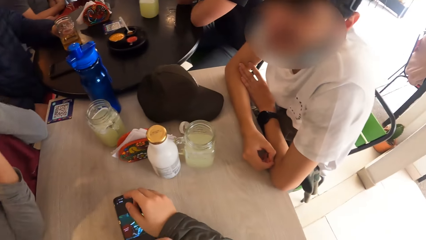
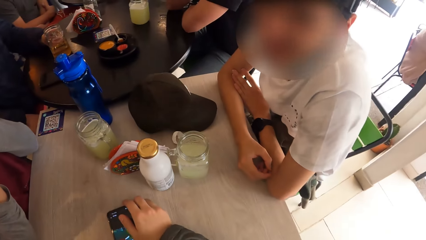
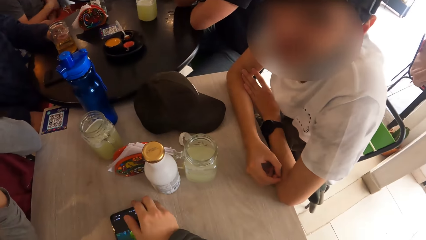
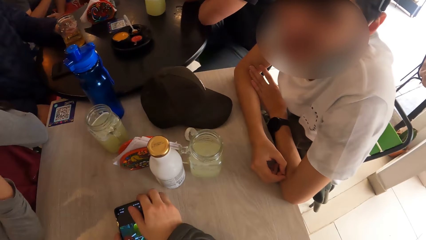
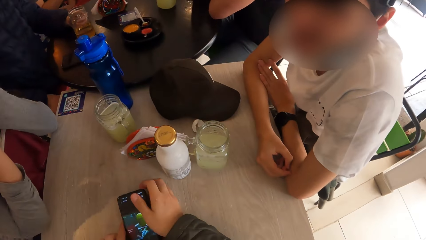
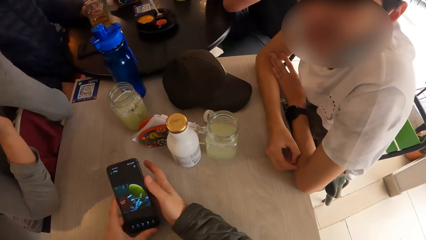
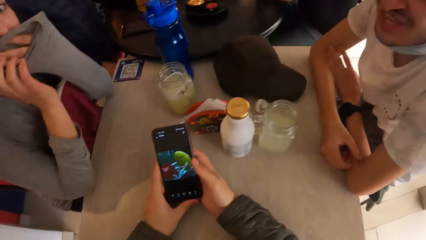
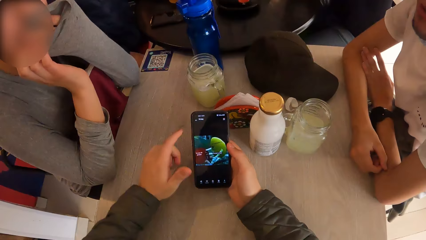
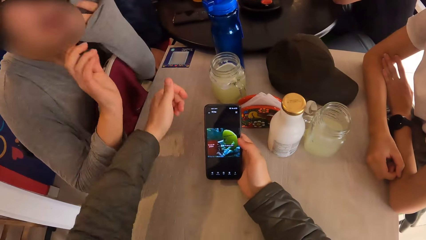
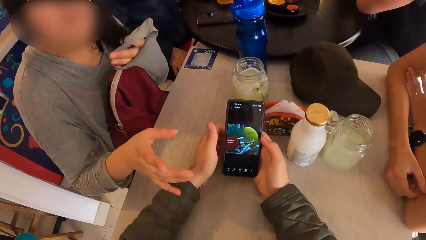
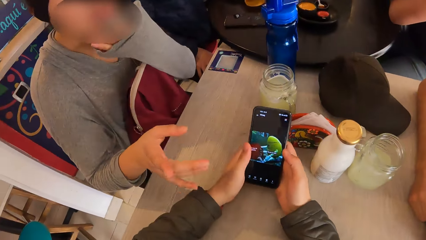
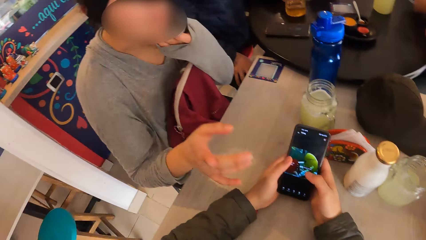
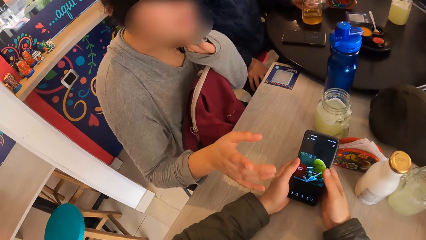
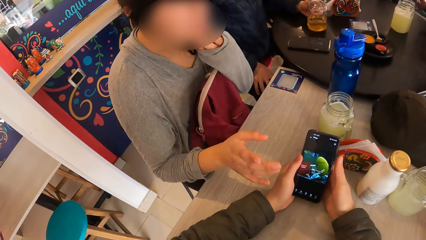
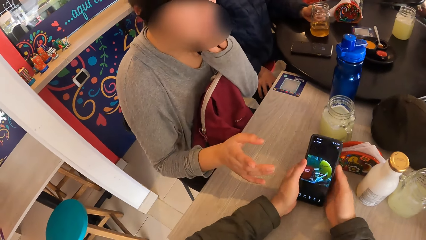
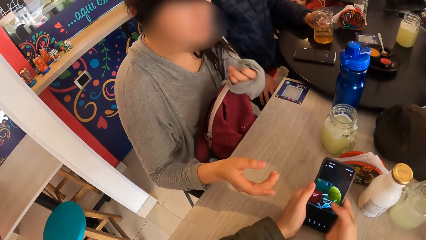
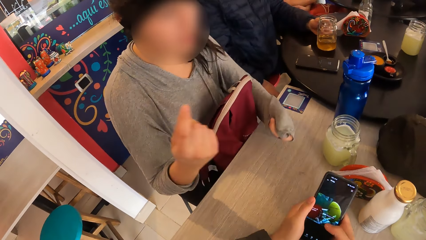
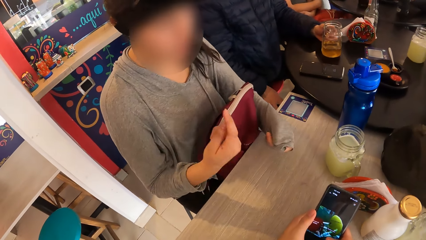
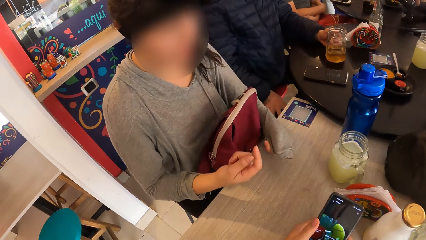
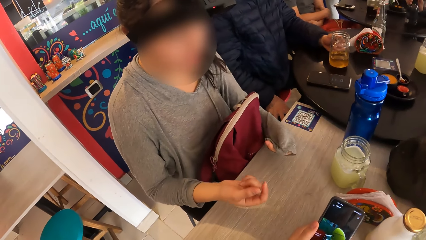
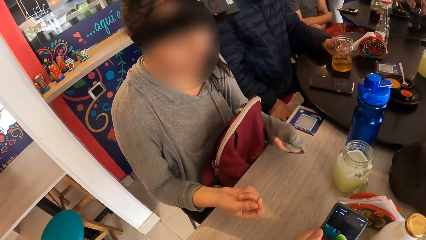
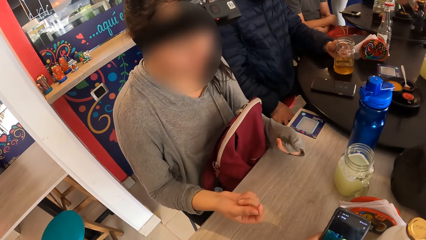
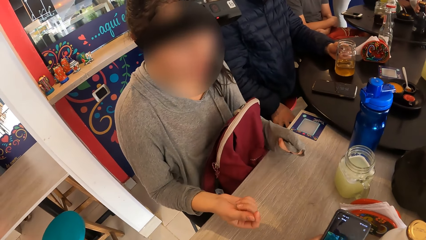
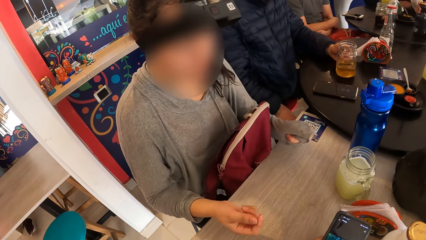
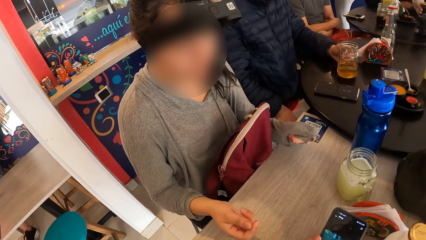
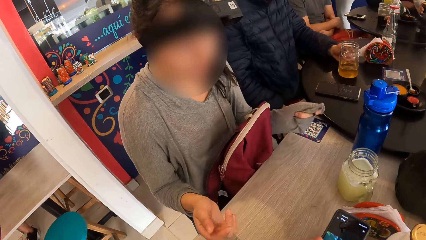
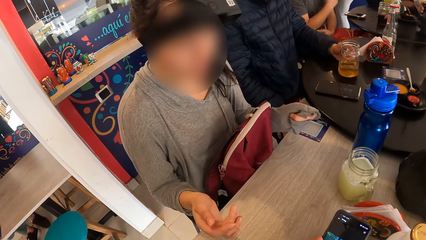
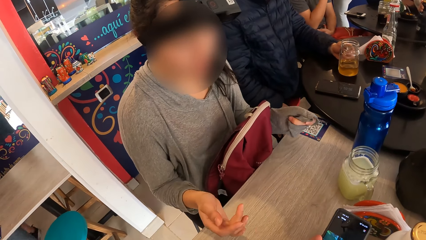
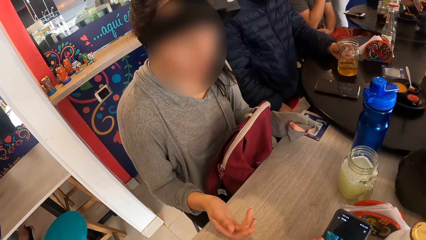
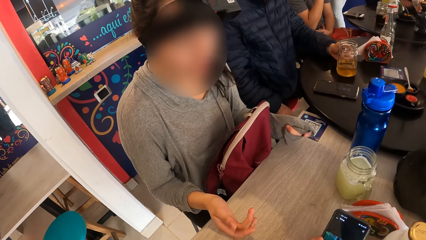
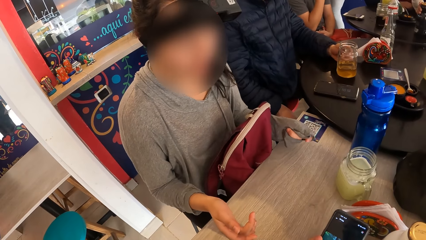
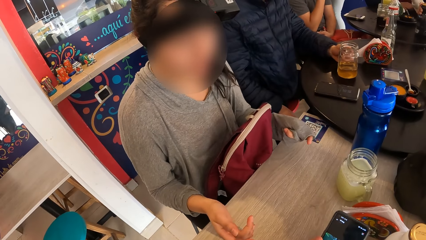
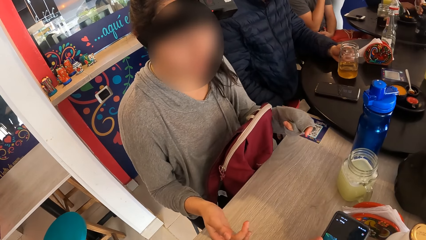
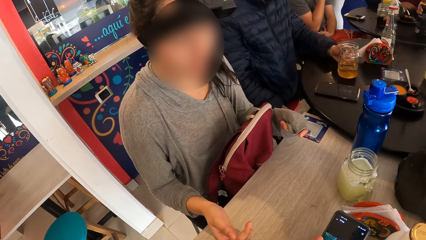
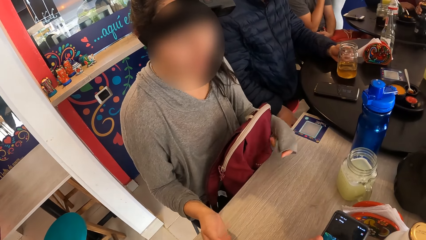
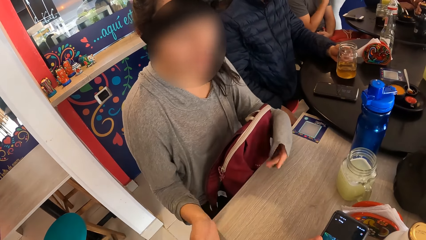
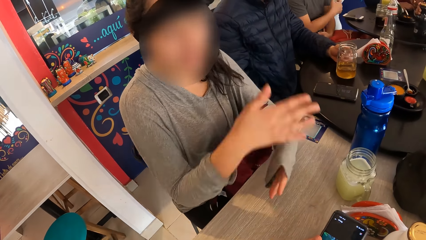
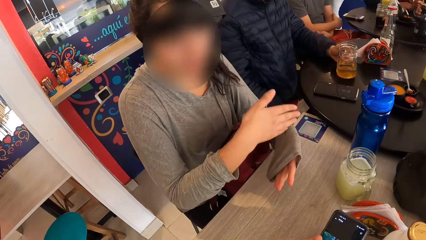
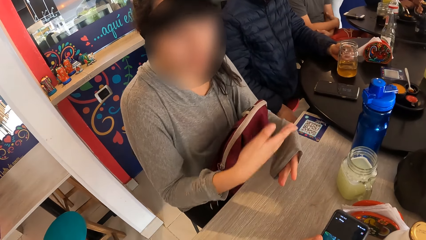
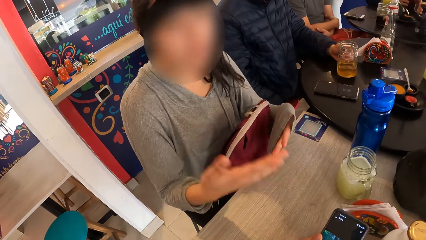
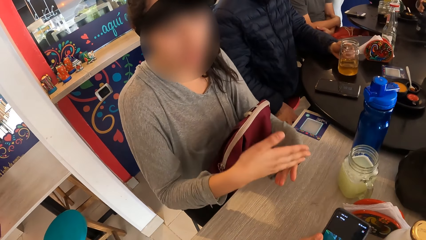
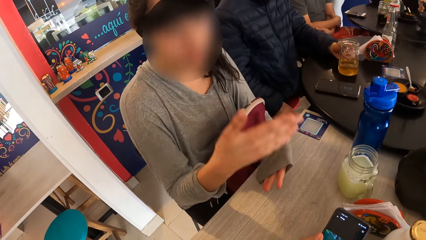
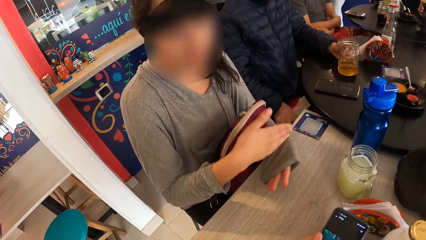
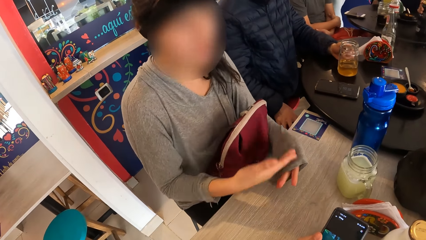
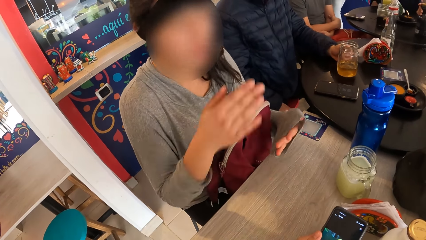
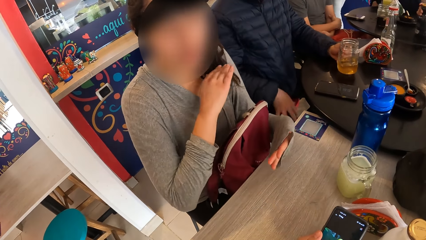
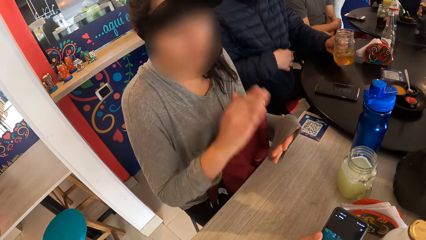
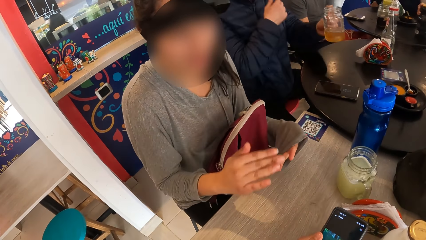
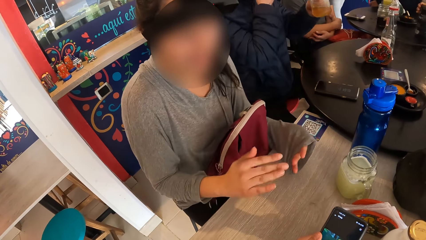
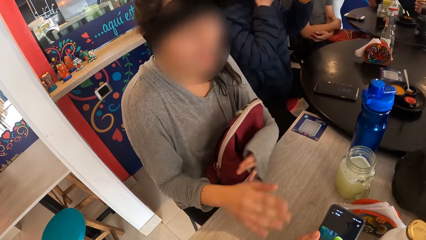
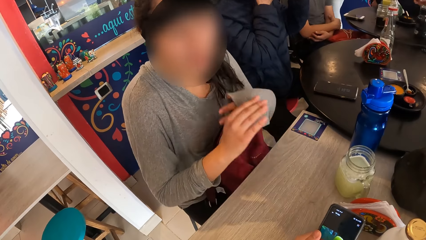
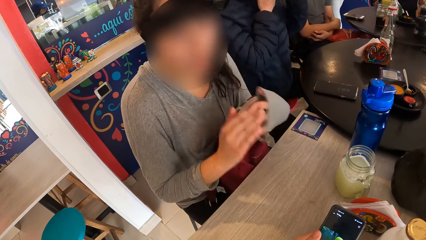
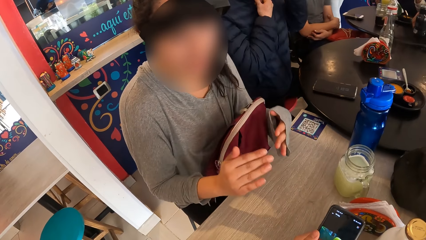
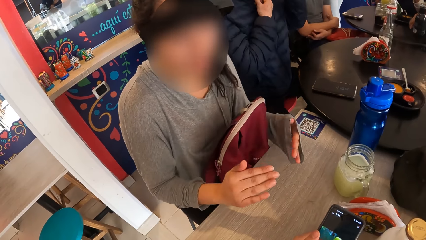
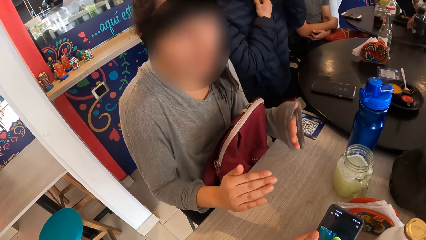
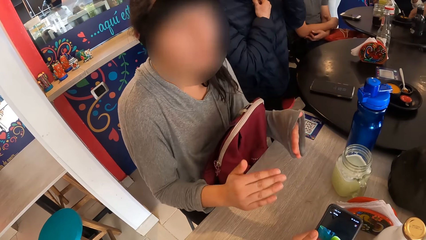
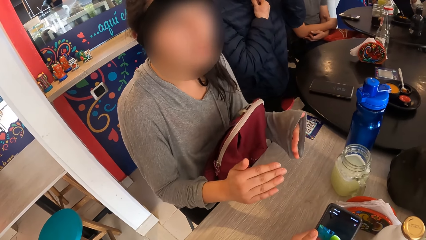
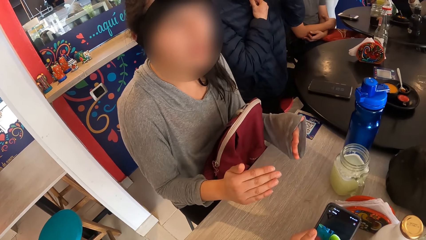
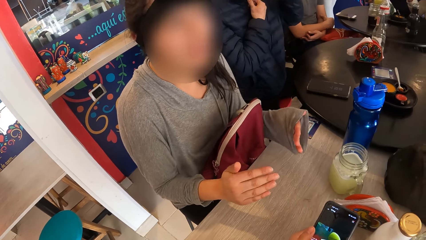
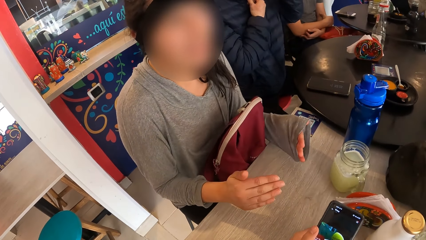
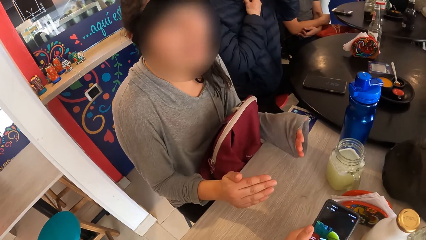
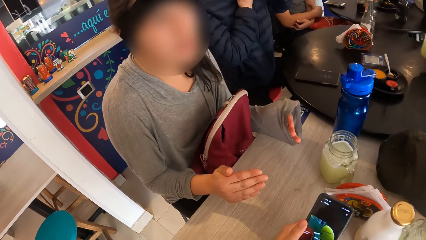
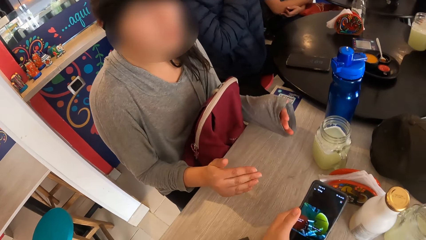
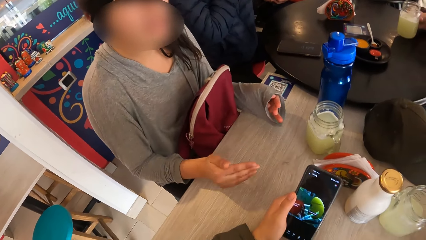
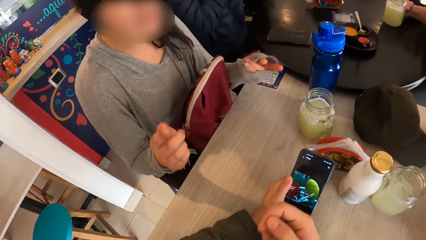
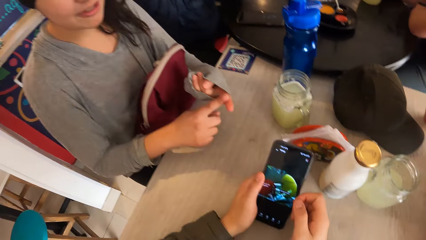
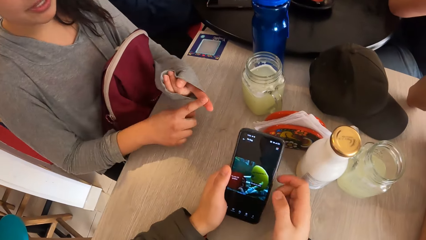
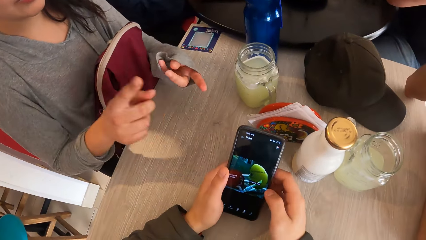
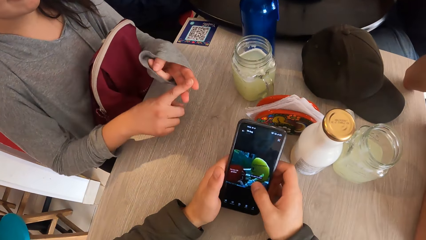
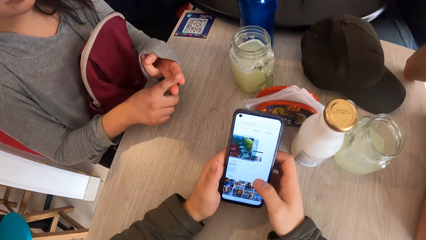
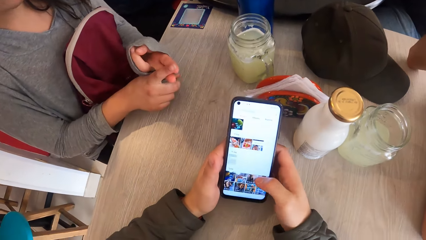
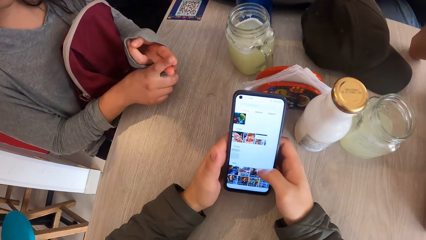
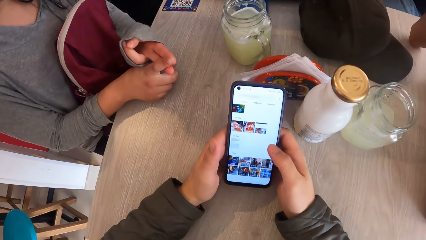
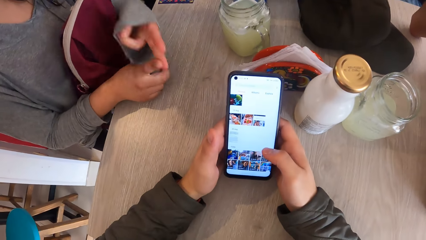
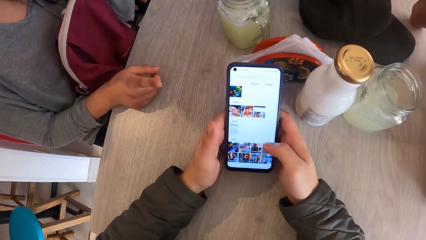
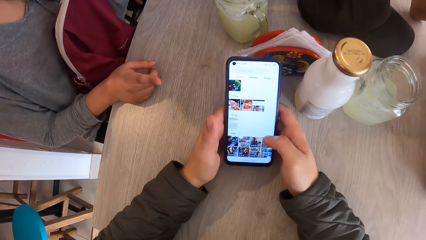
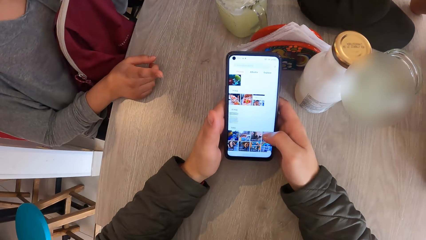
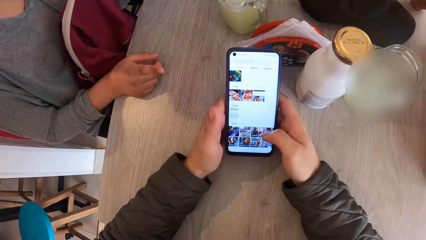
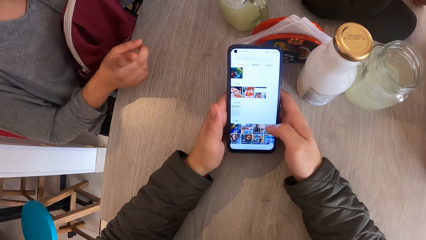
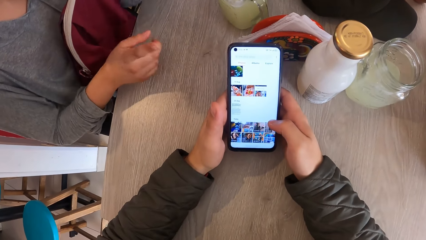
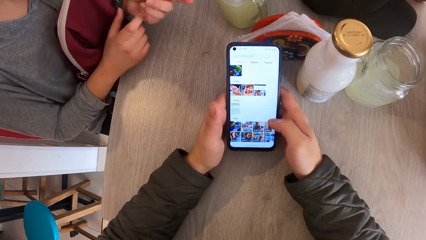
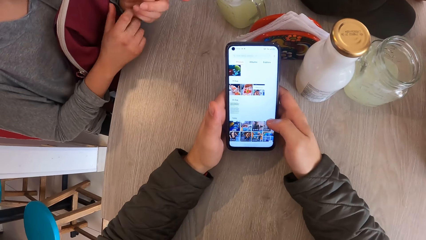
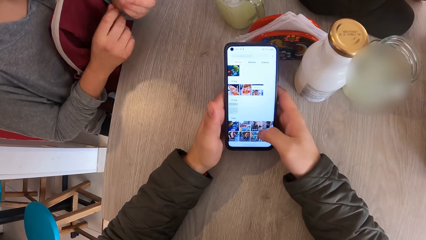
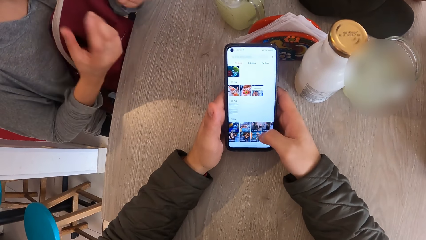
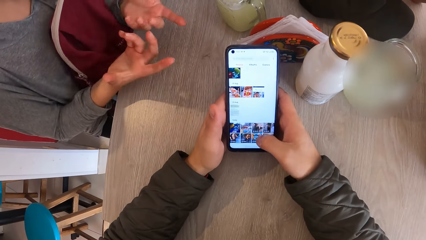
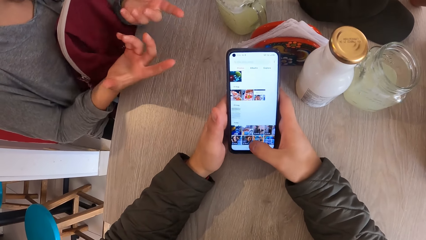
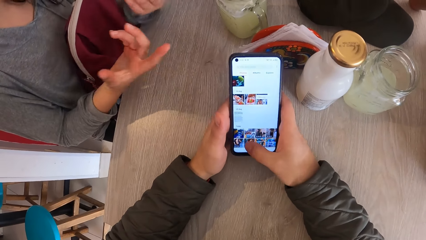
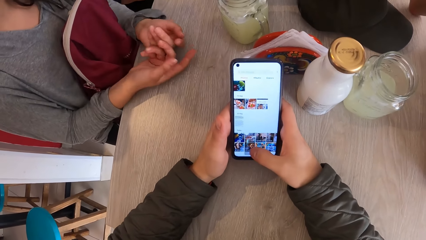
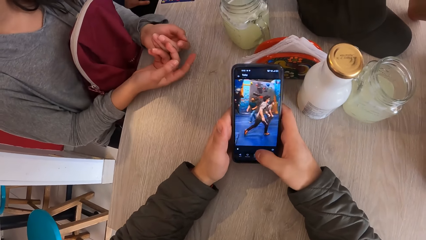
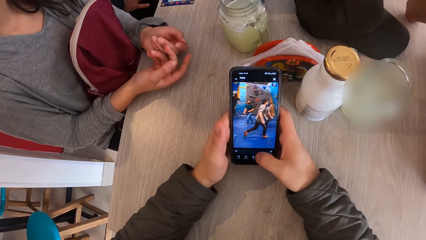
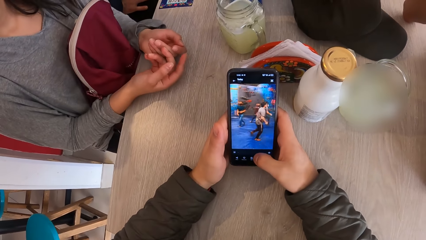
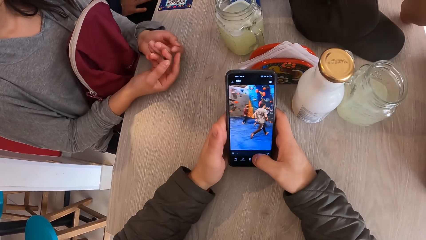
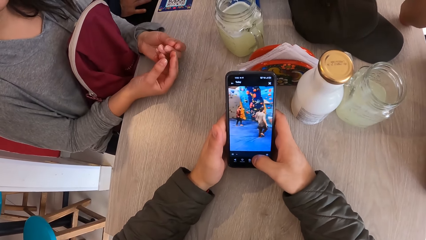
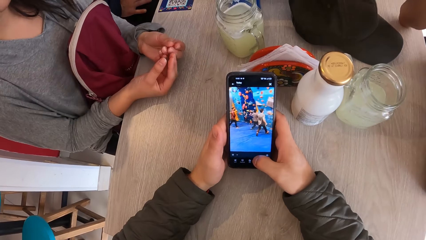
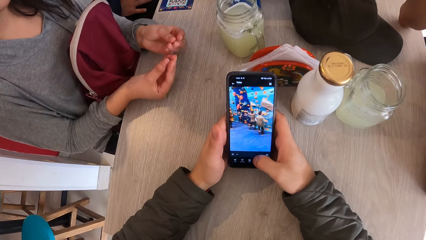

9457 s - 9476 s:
The camera wearer picks up the phone on the table with both hands. A woman interacts with the camera wearer. The camera wearer touches the phone. A man holds the jar of beer on the table with his left hand. The camera wearer operates his phone in both hands.
